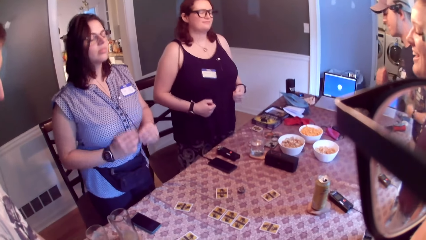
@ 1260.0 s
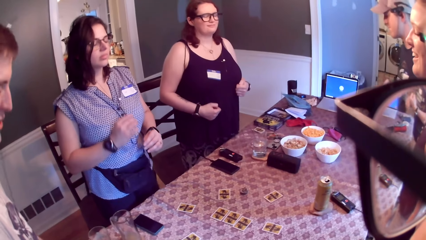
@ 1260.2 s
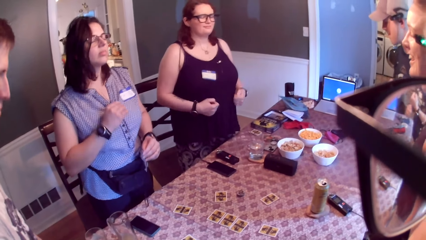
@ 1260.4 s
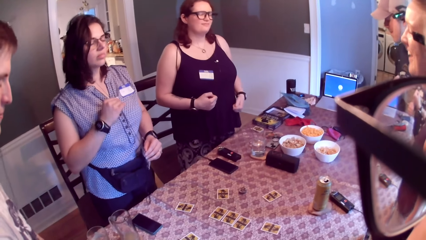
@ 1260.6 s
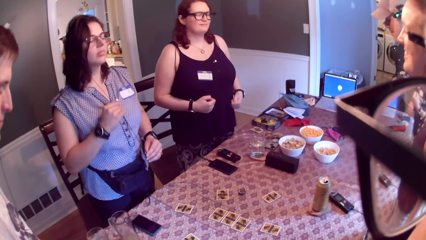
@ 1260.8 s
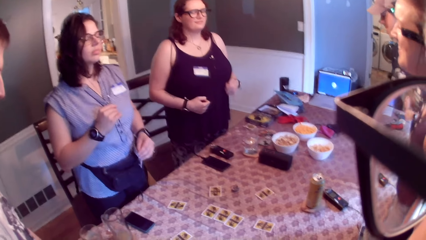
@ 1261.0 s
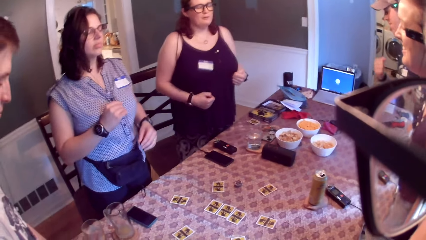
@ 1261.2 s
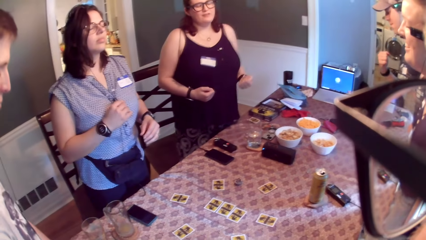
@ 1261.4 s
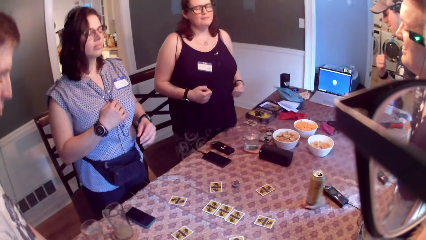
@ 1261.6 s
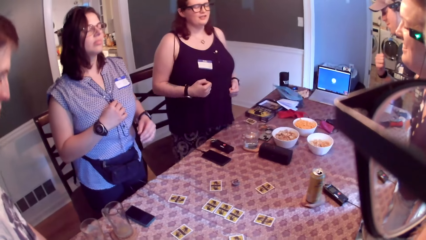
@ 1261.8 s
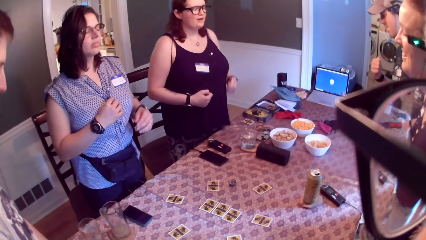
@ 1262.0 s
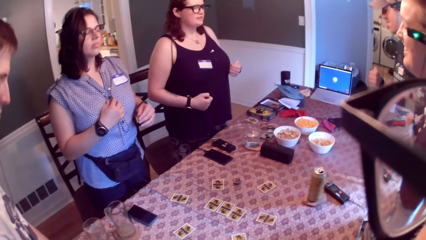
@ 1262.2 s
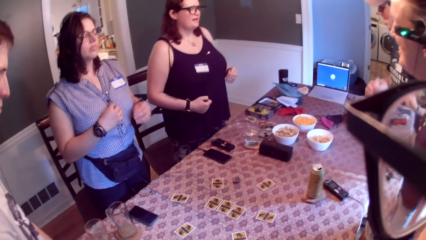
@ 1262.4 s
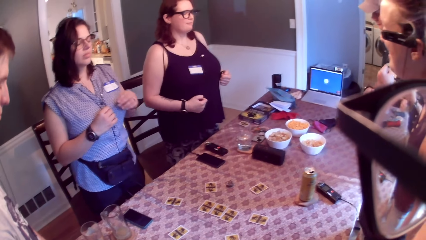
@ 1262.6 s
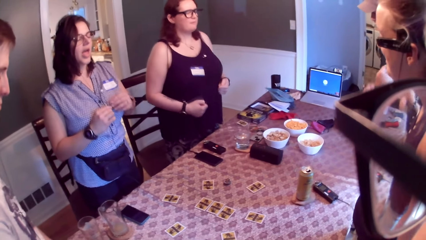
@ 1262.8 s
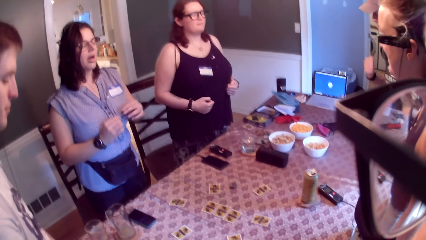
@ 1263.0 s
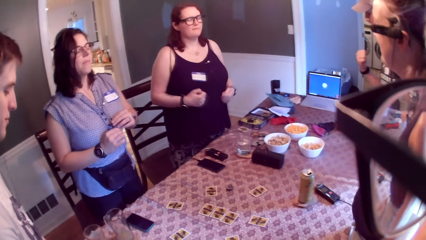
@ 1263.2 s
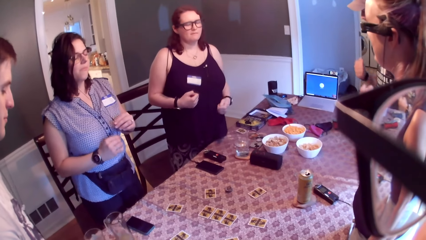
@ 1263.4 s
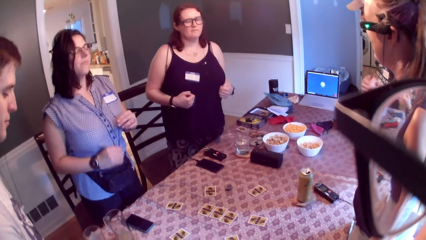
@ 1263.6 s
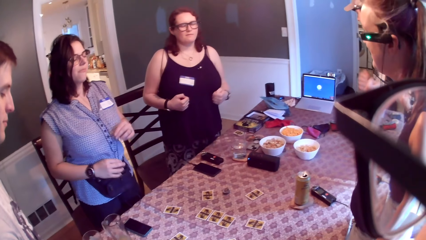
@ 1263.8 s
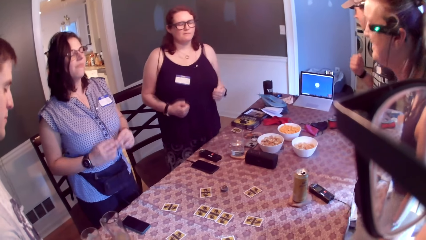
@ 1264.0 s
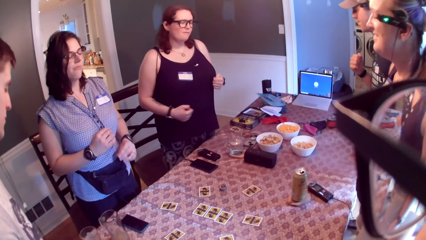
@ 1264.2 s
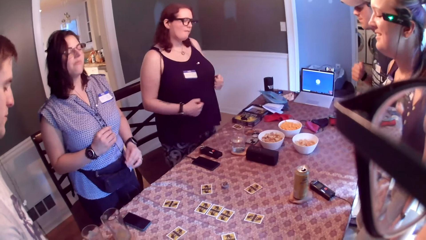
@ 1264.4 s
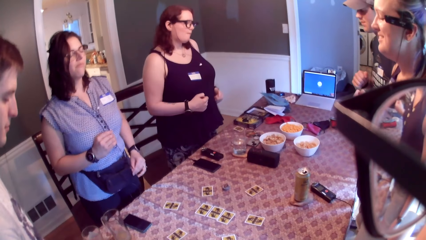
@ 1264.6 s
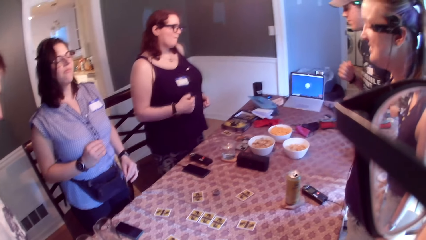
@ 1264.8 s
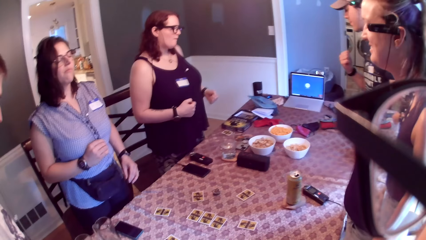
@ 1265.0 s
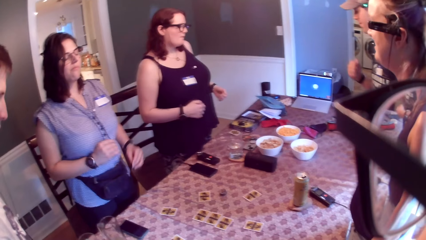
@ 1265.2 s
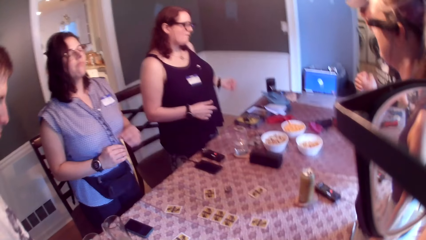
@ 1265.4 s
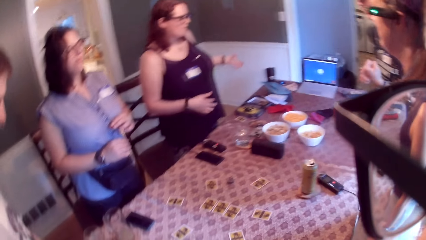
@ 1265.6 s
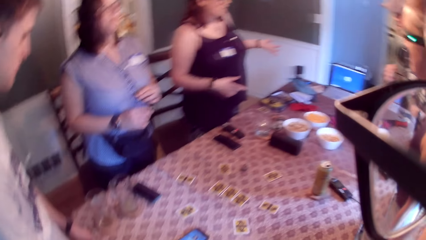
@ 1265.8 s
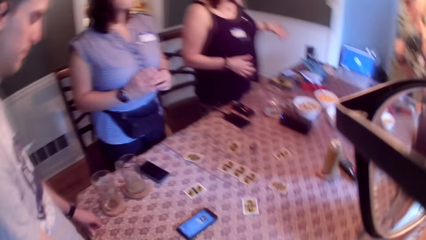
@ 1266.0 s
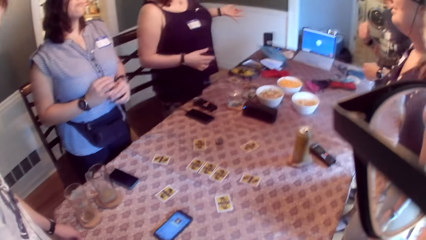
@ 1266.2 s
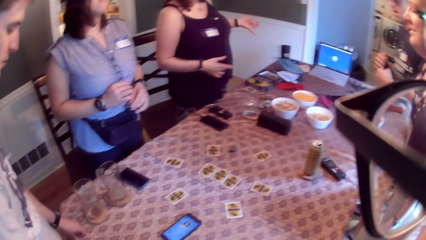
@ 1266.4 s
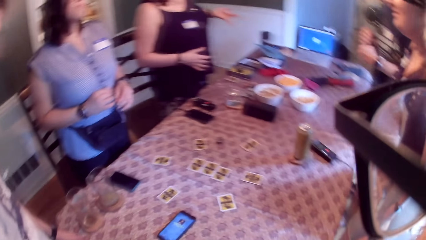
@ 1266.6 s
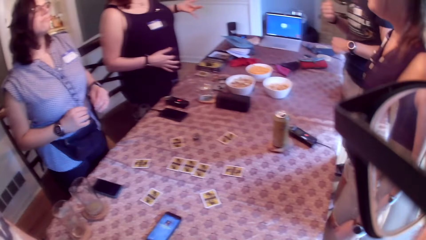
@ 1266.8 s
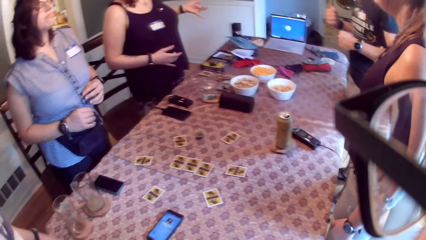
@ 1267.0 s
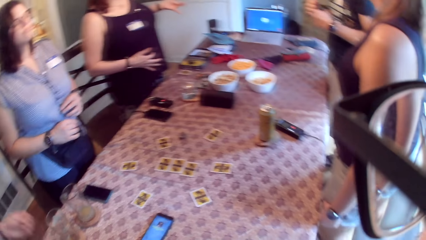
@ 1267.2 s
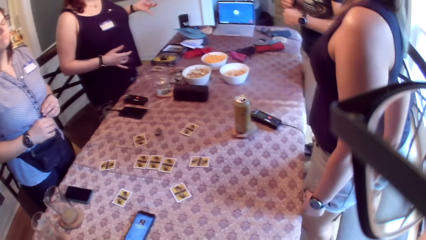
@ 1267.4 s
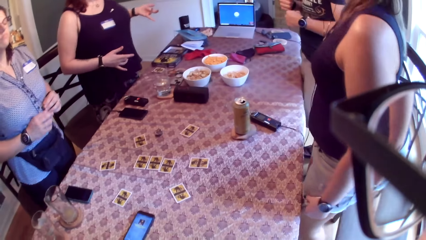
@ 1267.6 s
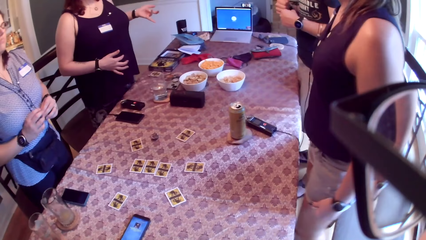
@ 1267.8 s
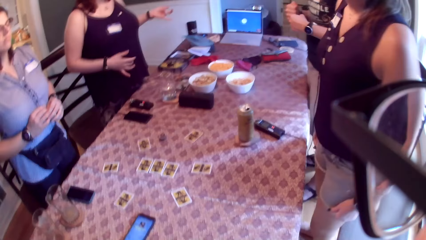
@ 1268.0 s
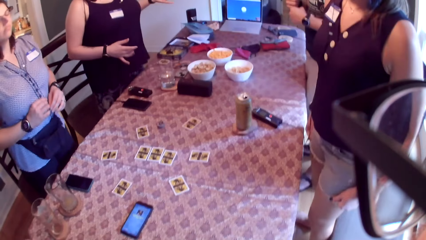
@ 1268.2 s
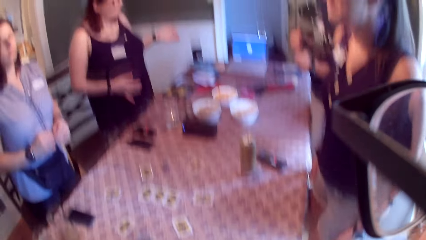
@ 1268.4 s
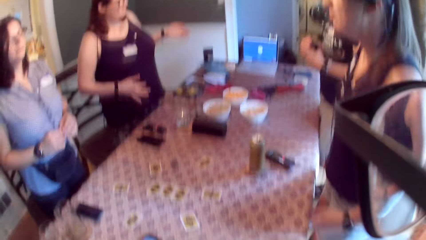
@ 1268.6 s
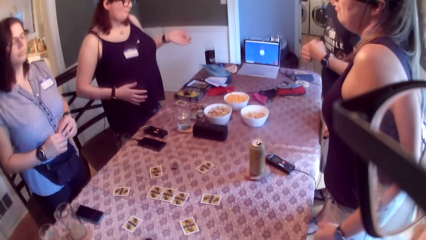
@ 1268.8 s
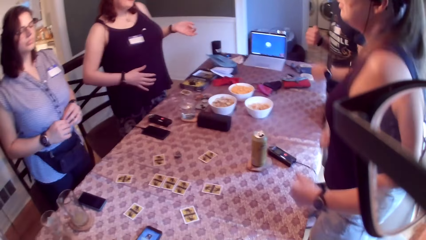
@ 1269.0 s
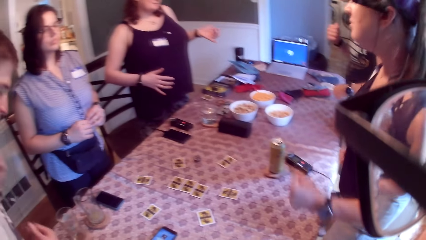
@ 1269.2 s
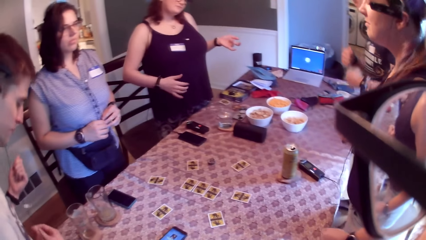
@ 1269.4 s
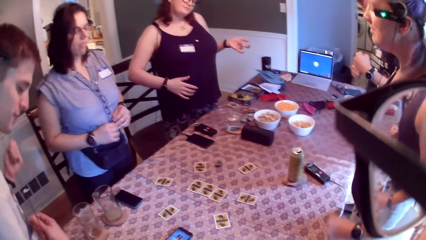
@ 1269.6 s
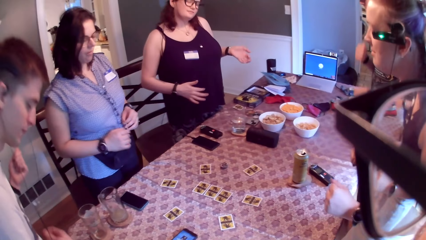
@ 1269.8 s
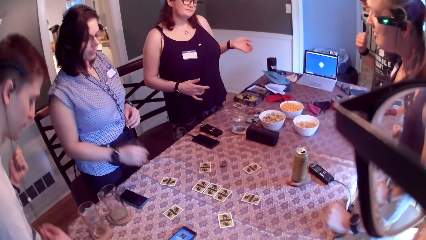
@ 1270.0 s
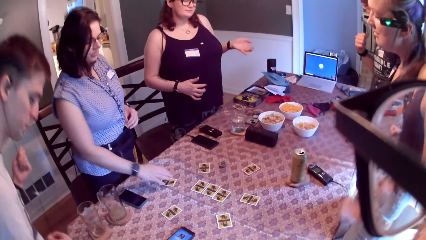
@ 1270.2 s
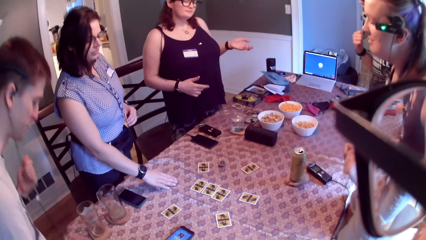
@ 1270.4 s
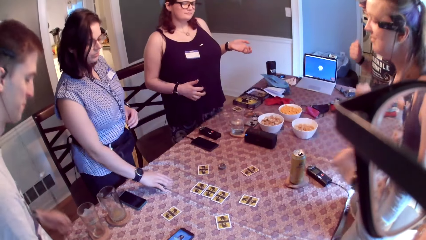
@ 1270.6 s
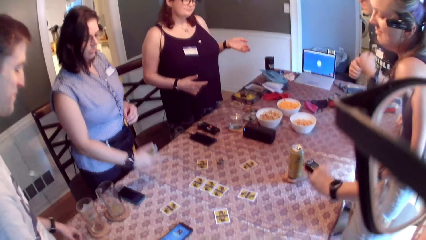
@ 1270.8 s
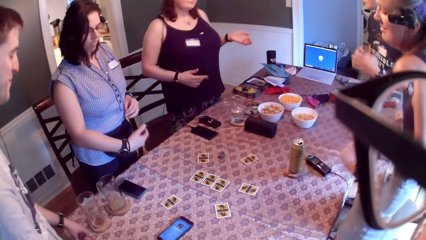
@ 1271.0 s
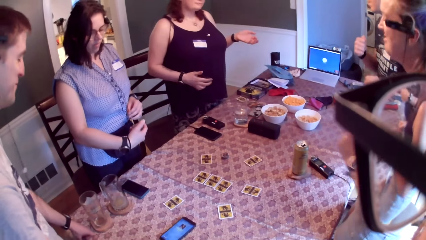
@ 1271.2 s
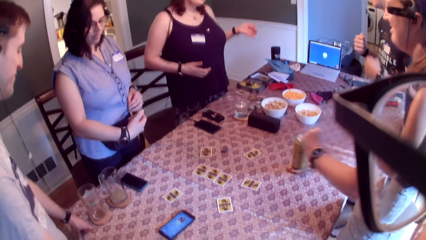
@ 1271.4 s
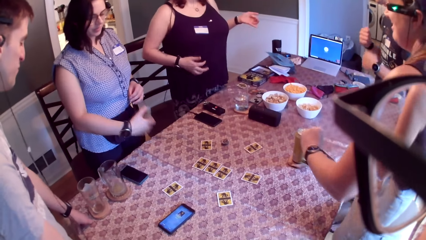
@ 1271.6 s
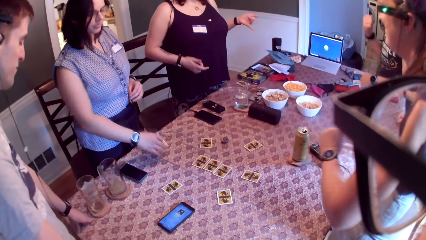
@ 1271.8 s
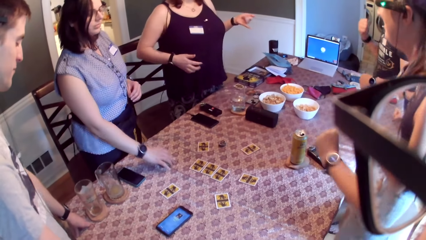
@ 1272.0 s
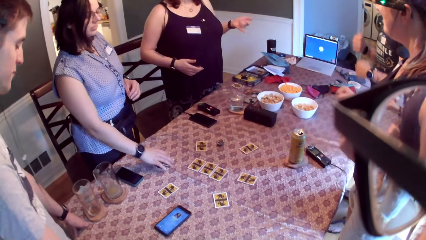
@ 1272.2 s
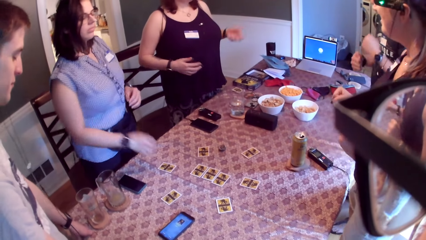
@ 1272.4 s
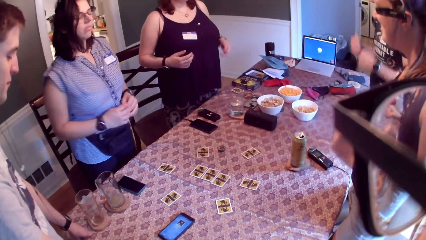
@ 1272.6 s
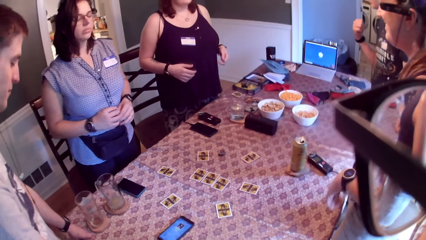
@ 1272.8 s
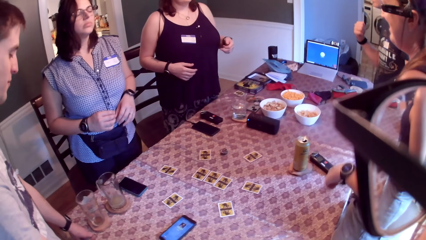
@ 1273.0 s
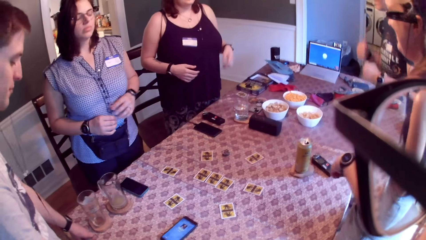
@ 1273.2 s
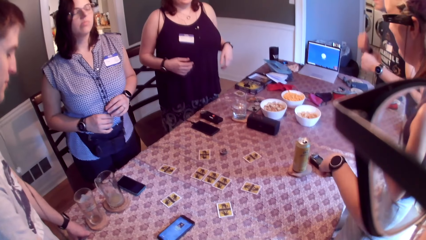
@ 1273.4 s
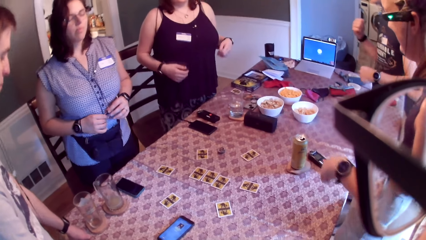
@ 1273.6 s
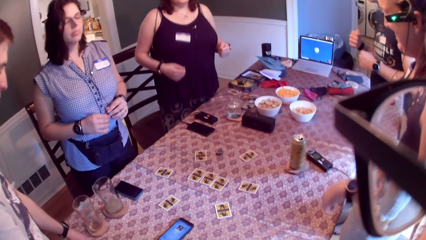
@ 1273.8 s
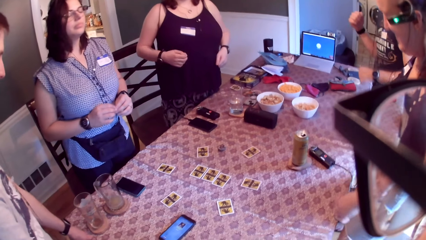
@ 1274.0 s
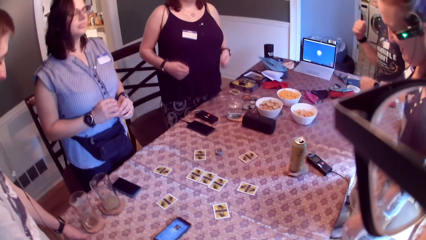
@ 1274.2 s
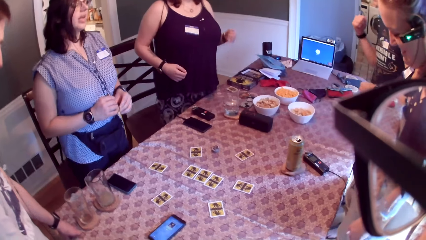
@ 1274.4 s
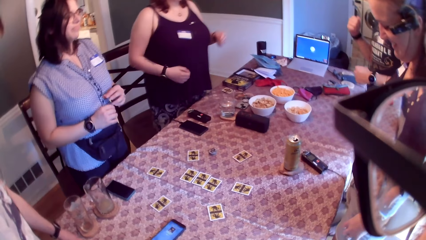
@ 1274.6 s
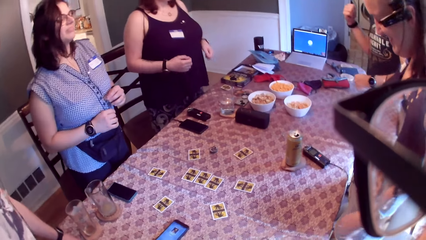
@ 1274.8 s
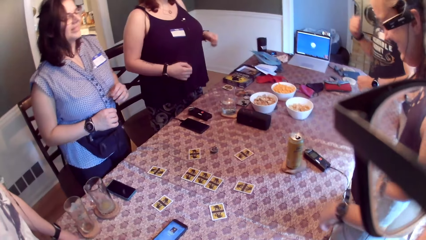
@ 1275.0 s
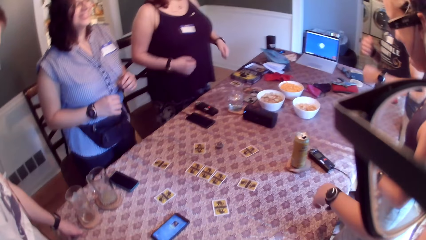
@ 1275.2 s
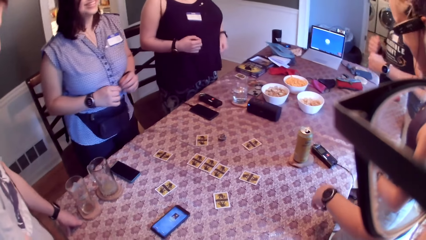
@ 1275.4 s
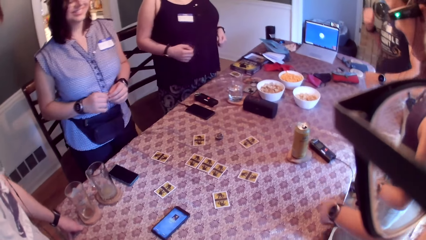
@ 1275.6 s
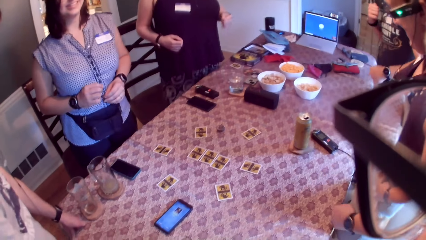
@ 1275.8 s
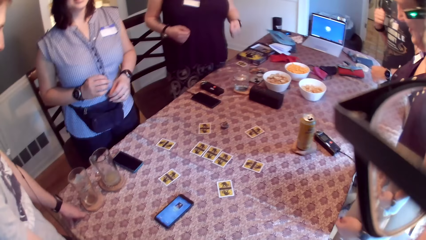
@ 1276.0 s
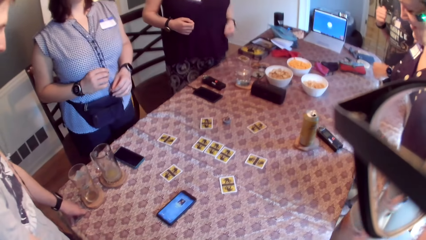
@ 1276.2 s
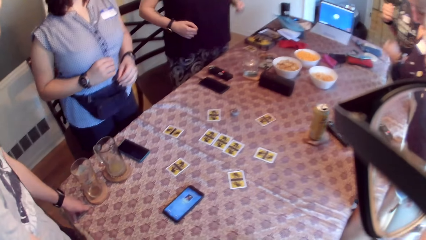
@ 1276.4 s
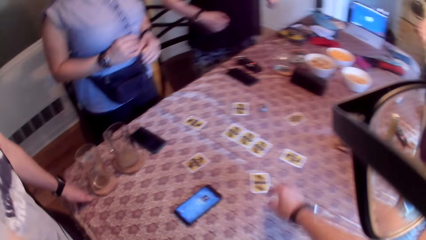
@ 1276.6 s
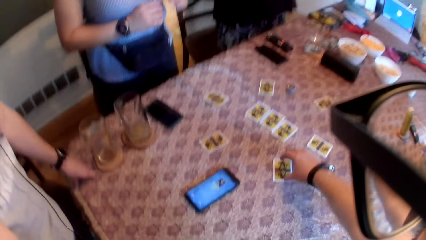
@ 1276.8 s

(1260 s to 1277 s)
A woman speaks to a group of people on the table. Another woman speaks to a group of people on the table. A third woman swings the body. A fourth woman swings the body. A fifth woman picks a card on the table with her right hand. She drops the card on the table with her right hand. The second woman speaks to a group of people on the table.
